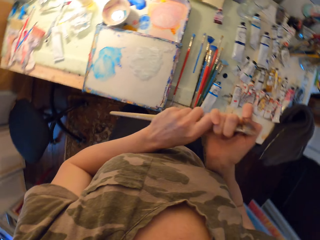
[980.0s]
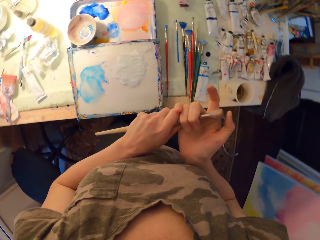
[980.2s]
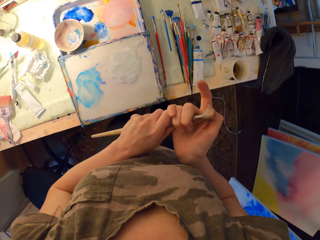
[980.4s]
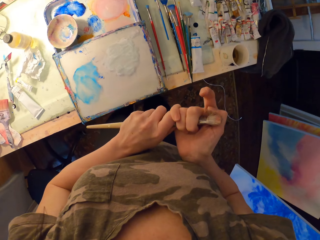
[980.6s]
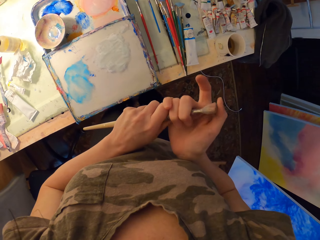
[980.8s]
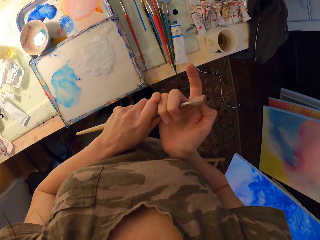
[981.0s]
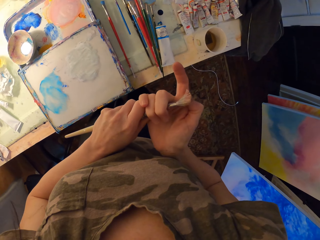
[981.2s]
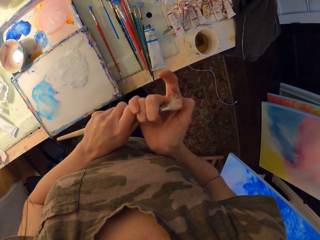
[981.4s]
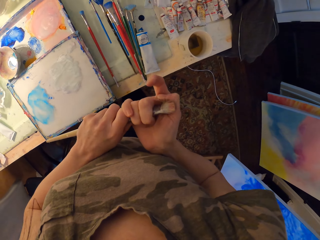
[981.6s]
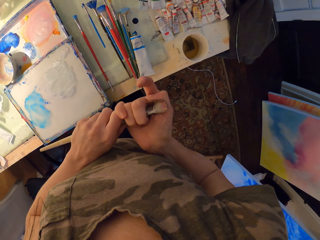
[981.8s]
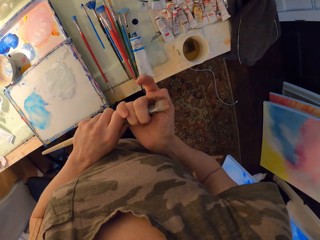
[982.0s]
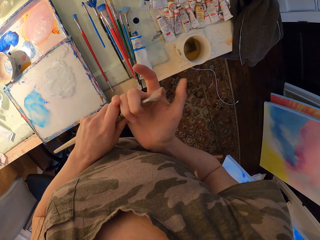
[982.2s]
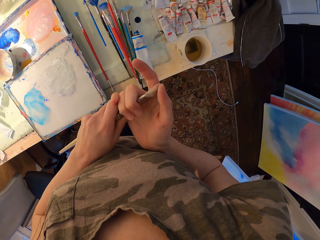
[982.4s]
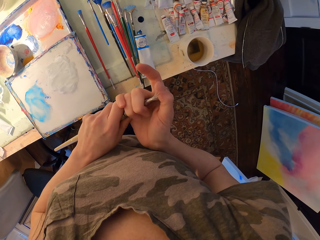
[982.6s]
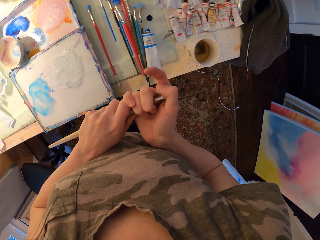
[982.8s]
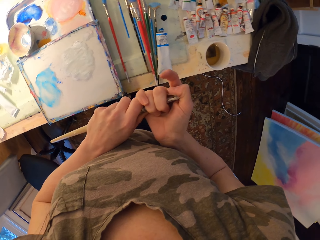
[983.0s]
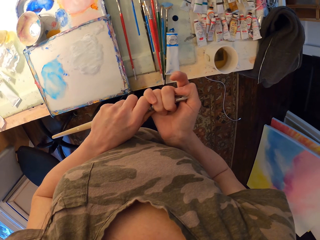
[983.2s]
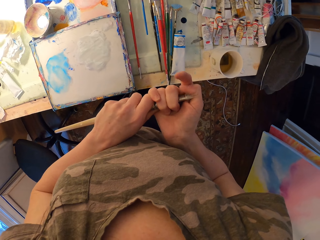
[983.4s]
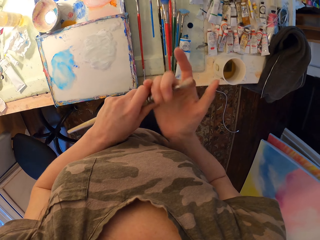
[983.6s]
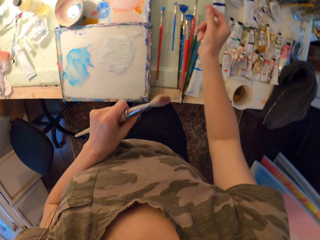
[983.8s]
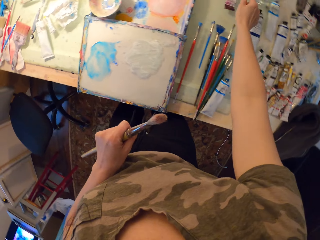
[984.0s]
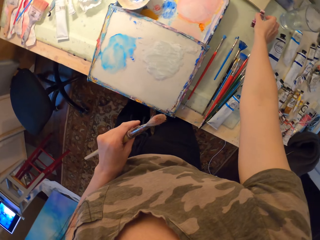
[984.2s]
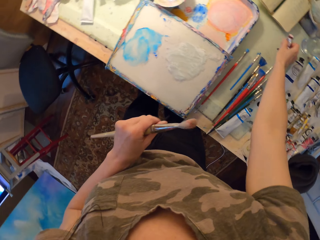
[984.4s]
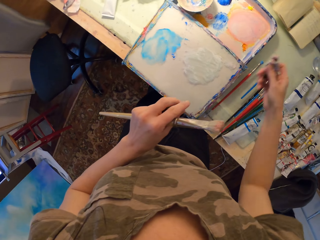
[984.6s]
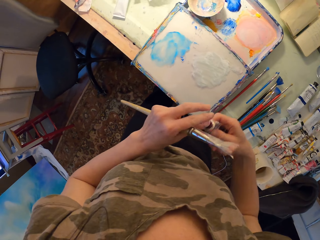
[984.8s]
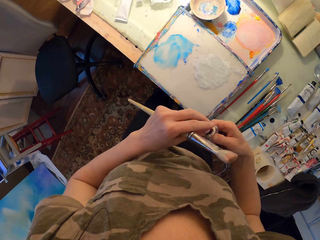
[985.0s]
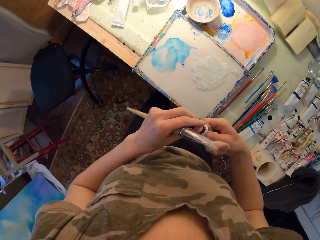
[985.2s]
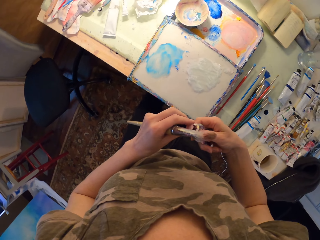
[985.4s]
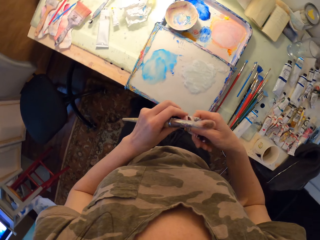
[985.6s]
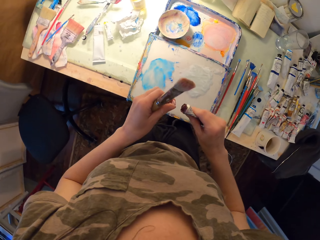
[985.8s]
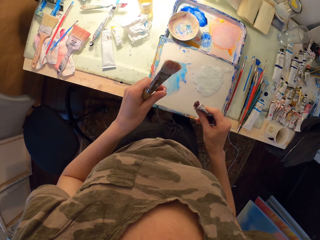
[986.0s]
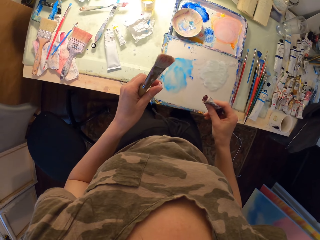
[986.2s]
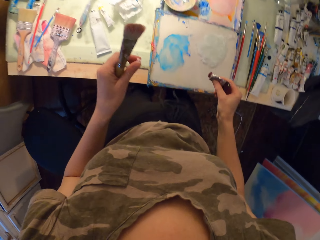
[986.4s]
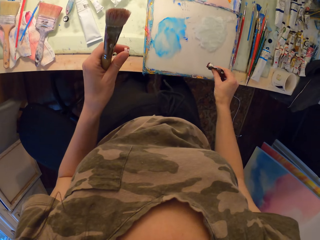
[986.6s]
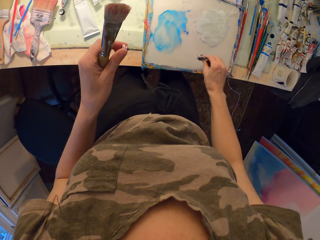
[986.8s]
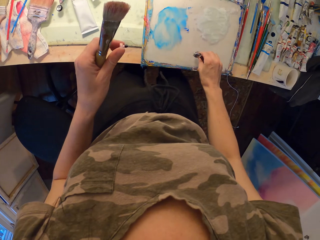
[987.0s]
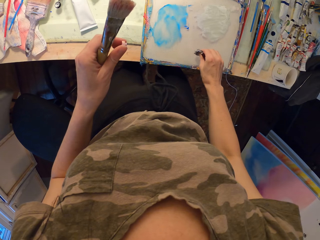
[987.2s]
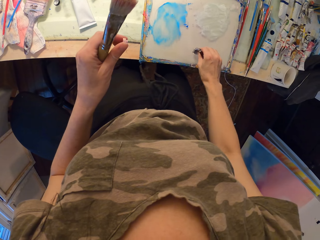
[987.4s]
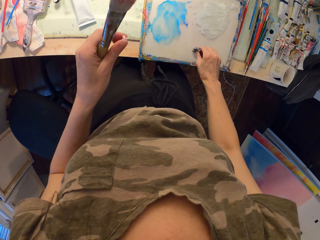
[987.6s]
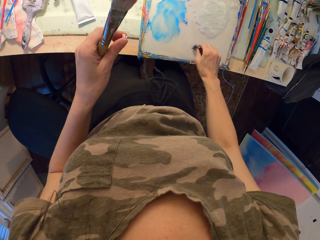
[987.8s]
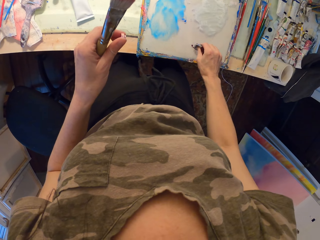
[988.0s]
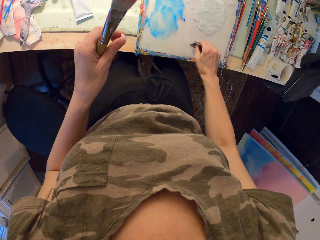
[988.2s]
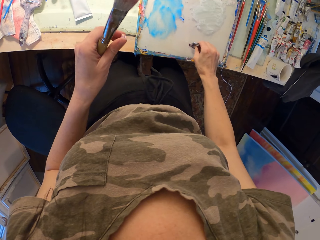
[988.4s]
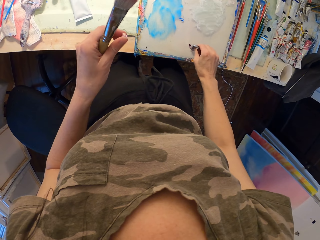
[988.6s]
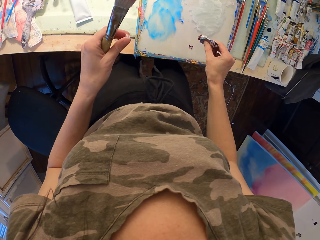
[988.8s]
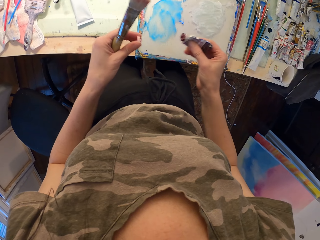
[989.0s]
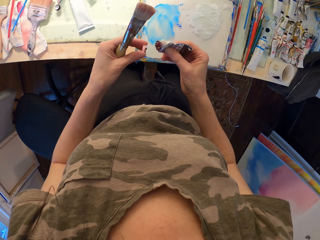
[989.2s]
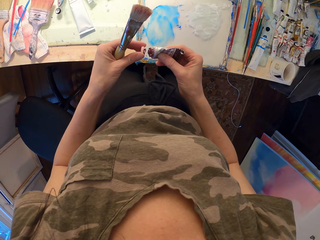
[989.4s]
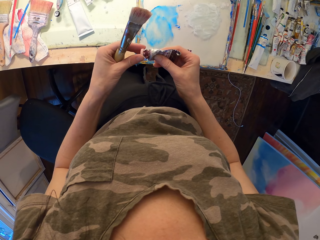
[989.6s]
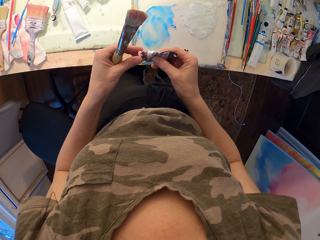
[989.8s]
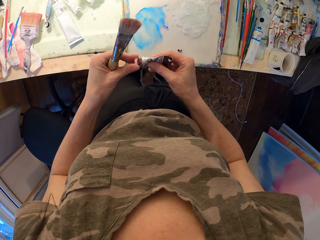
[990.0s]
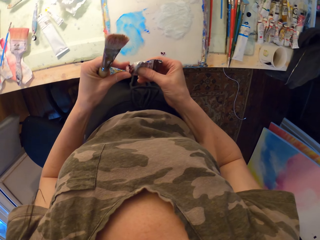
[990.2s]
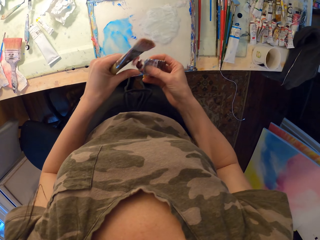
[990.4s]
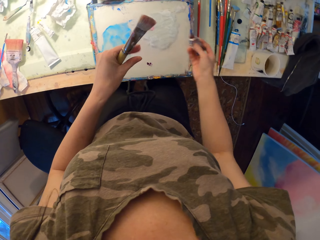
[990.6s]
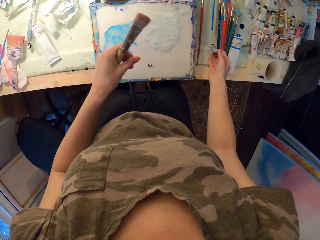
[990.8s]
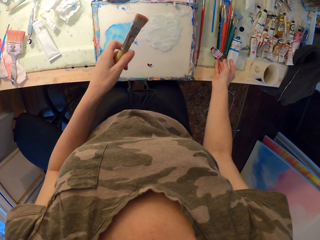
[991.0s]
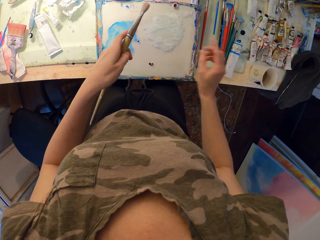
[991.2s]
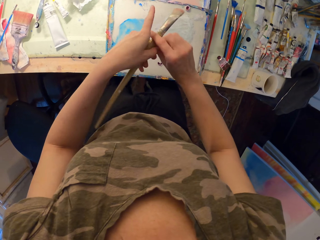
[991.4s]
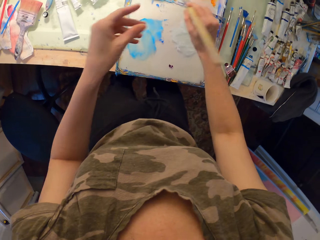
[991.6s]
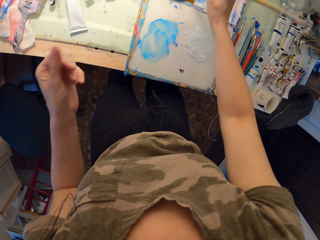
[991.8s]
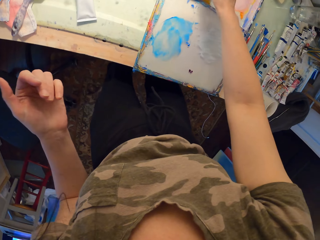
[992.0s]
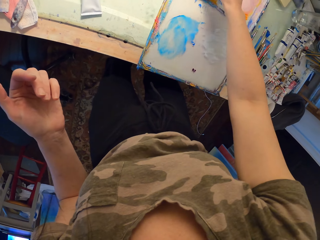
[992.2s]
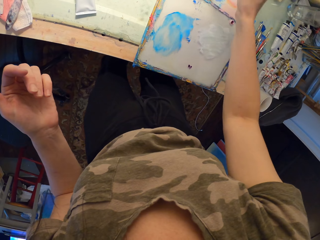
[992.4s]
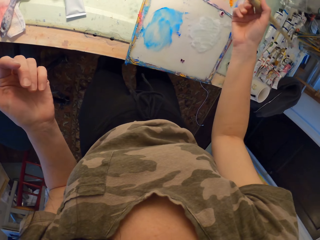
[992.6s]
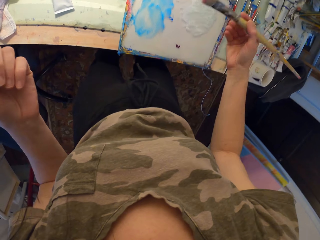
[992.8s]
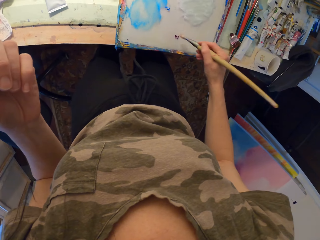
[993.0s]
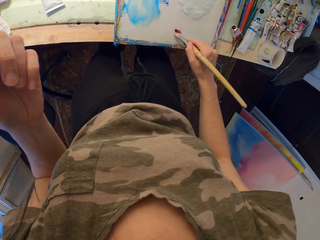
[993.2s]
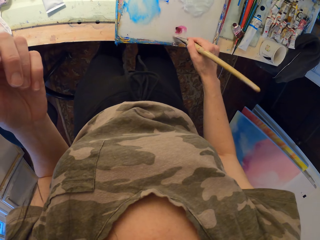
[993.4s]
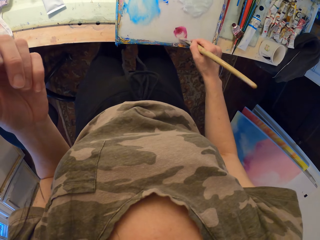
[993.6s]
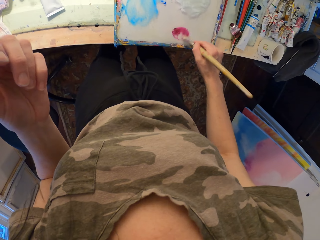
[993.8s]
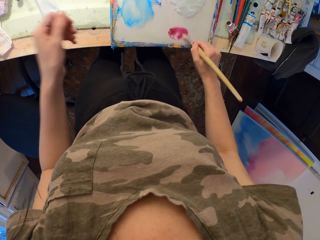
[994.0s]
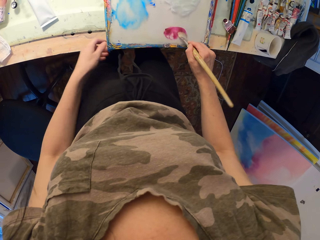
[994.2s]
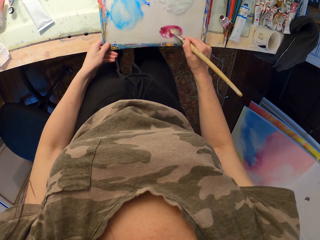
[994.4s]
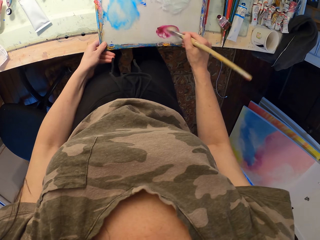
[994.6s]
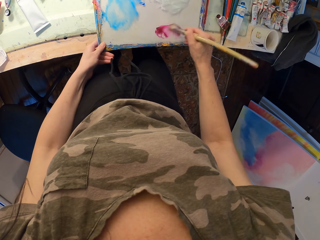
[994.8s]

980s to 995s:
The camera wearer takes a tube, opens the tube and hits the tube on the table. They put an ink on the board. They close the tube and put the tube on the table. They put the brush forward and rub the brush on the paint.

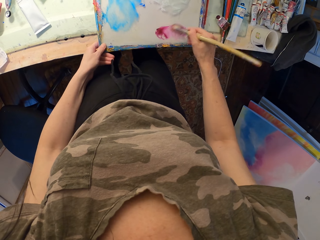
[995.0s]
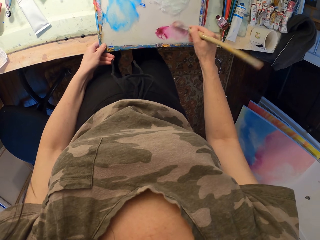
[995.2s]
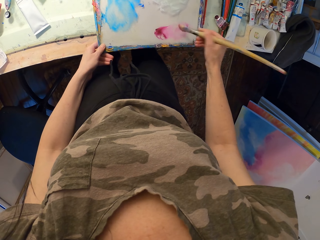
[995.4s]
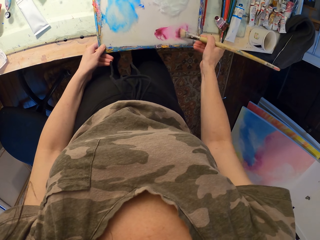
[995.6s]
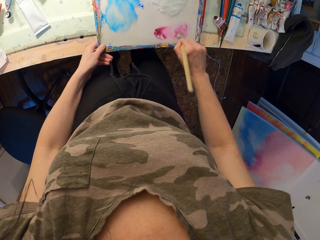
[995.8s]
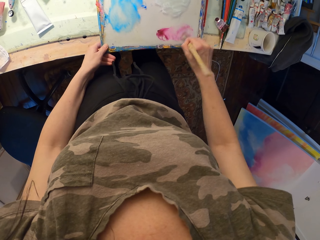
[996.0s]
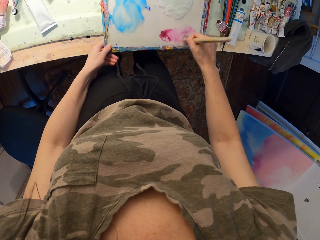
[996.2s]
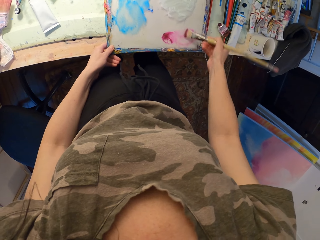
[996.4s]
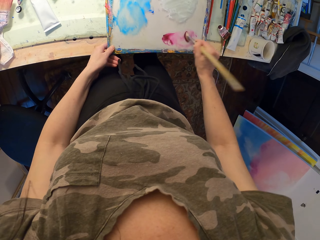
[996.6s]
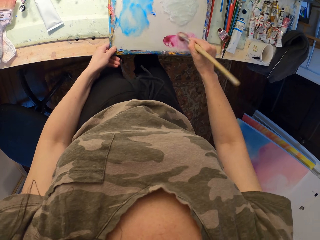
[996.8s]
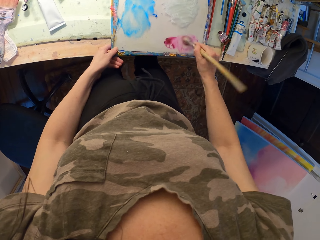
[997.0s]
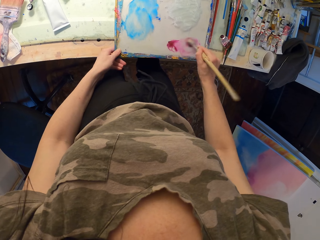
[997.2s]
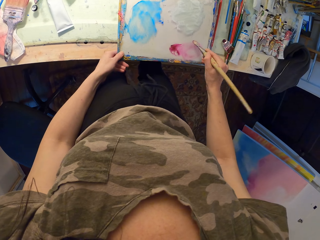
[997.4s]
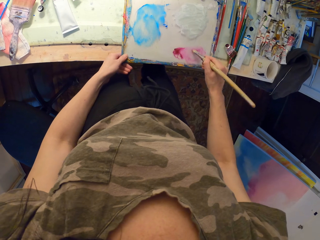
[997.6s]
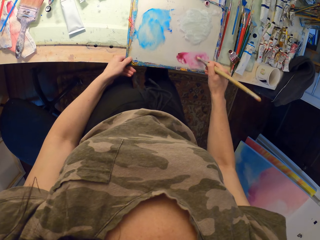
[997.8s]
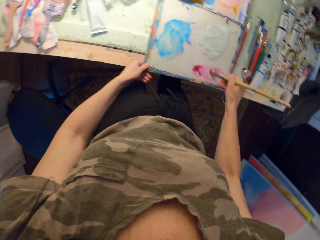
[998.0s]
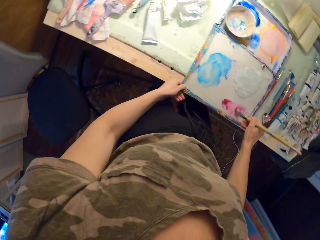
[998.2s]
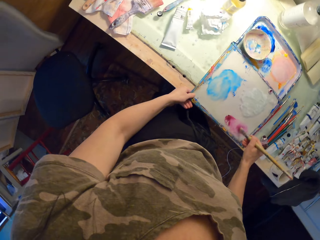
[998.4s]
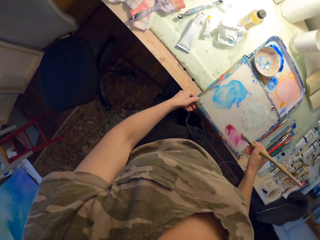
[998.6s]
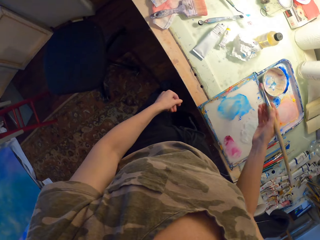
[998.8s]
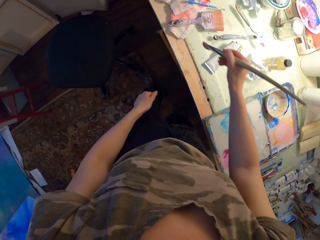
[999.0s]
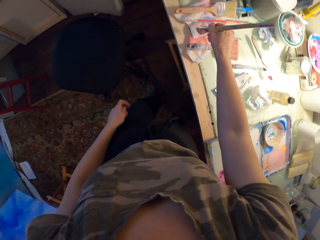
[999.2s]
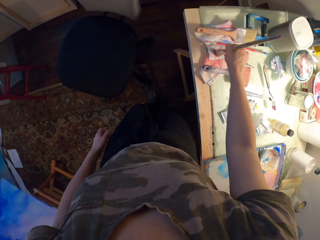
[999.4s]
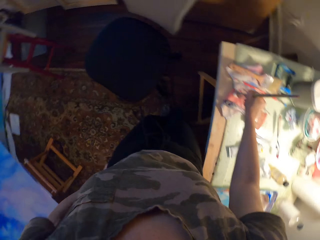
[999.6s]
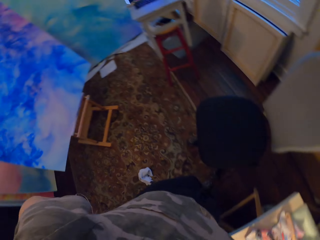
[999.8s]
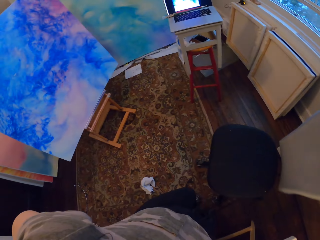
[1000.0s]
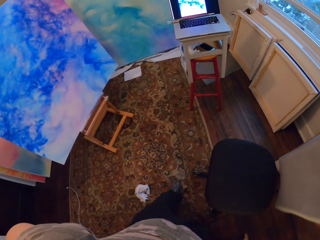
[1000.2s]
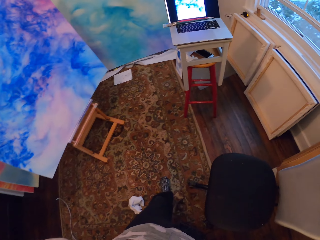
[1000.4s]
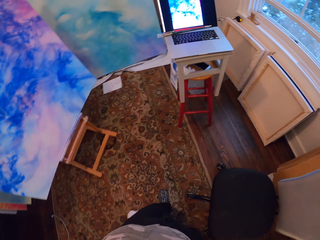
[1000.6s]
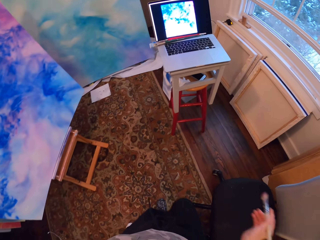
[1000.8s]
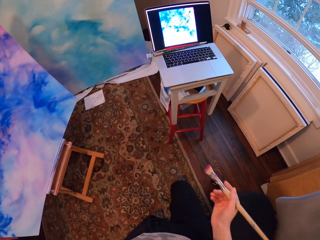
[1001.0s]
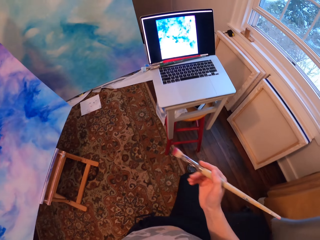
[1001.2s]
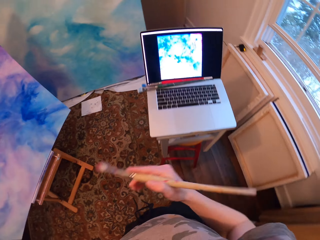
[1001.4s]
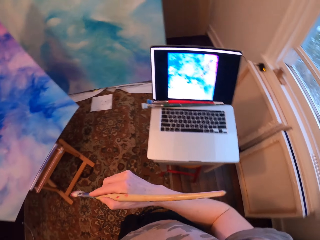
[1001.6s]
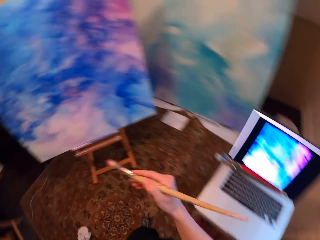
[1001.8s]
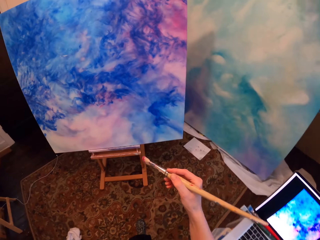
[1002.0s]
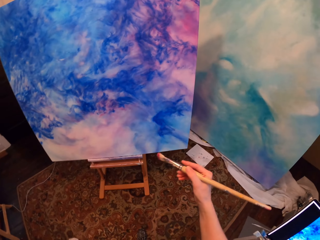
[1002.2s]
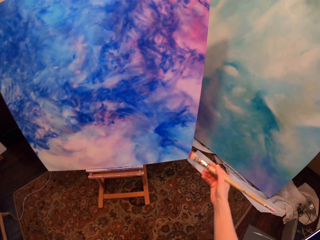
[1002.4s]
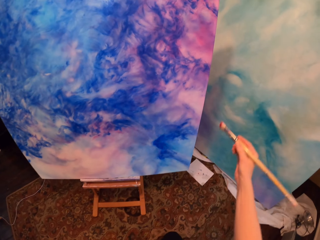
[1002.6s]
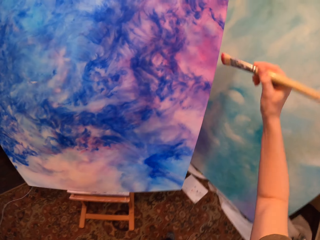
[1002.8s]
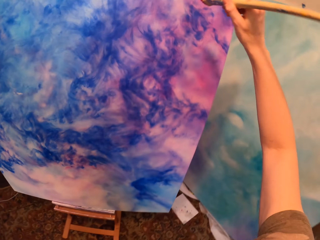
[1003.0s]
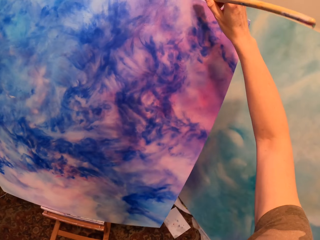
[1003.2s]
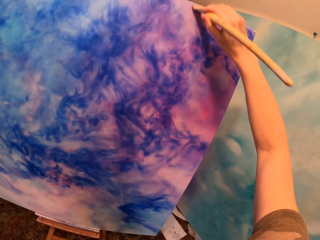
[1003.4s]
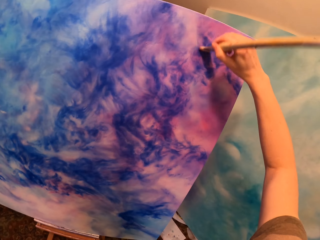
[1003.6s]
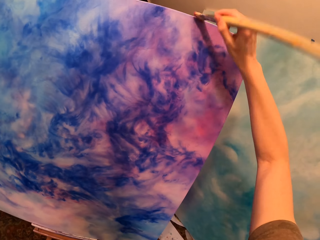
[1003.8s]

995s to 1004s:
The camera wearer touches the board.
